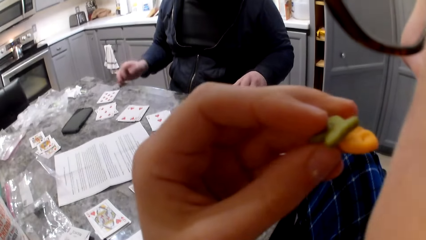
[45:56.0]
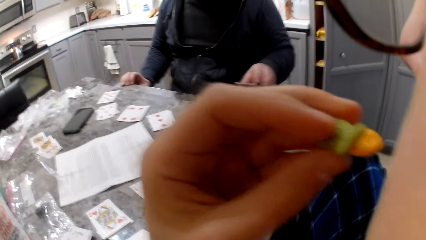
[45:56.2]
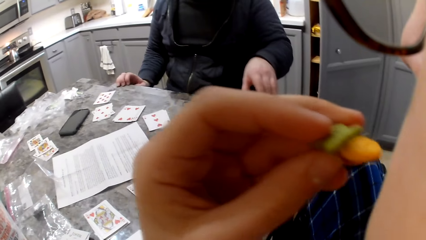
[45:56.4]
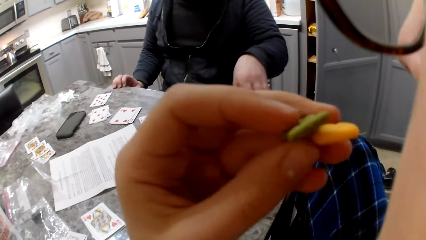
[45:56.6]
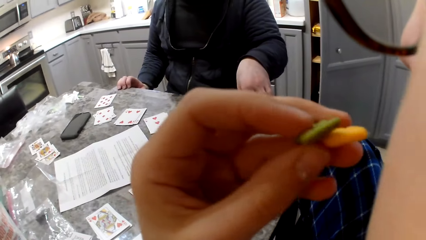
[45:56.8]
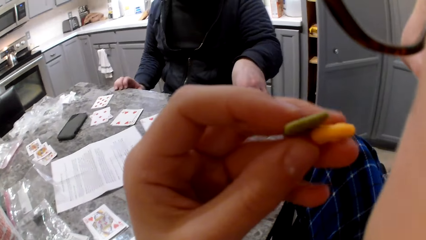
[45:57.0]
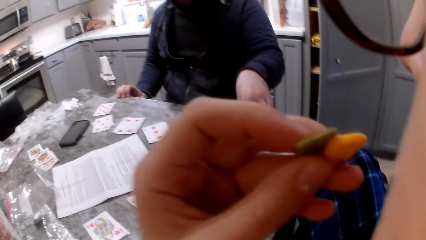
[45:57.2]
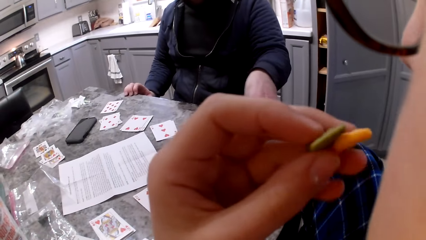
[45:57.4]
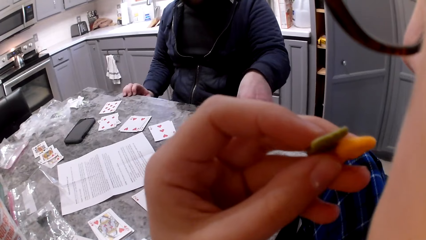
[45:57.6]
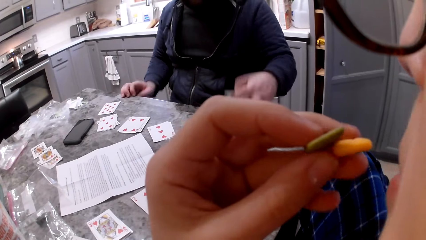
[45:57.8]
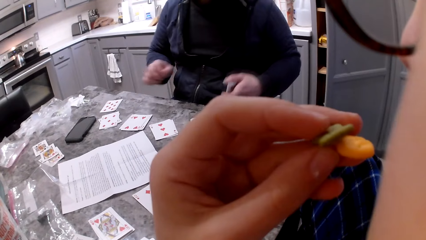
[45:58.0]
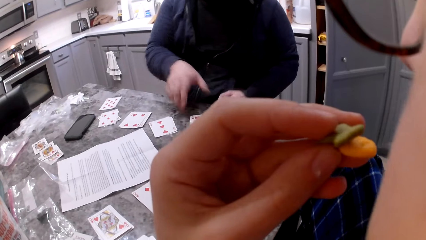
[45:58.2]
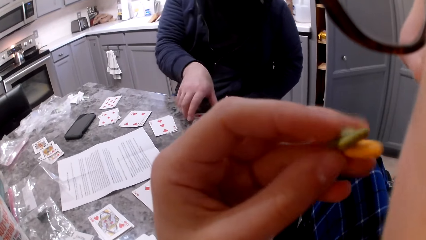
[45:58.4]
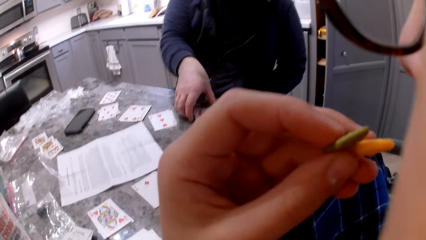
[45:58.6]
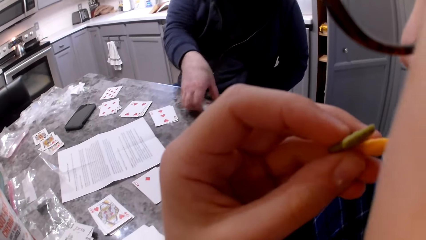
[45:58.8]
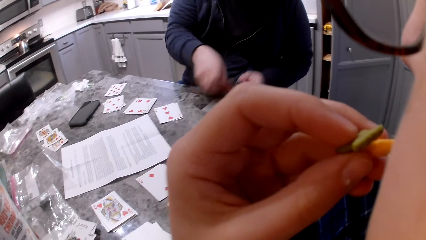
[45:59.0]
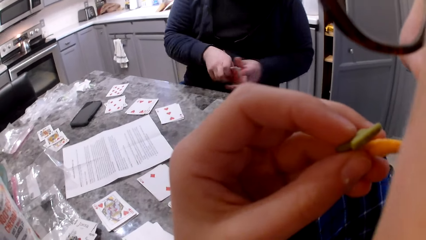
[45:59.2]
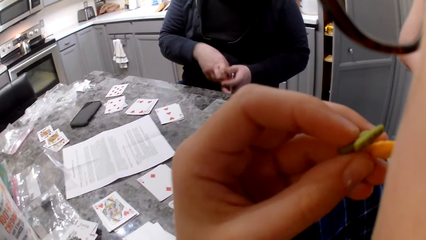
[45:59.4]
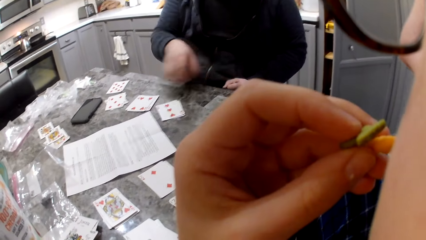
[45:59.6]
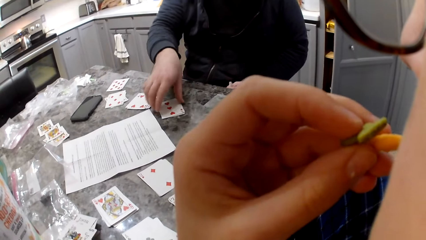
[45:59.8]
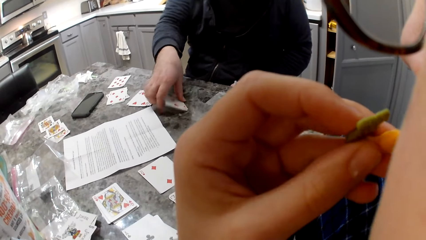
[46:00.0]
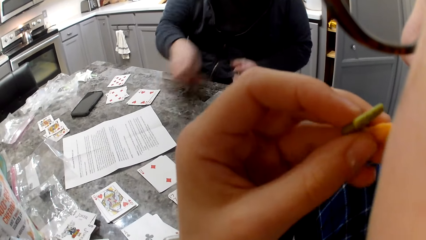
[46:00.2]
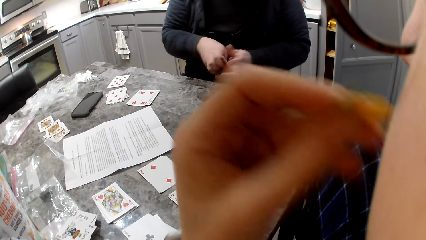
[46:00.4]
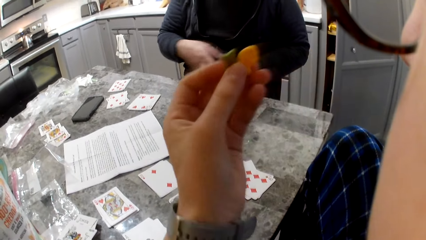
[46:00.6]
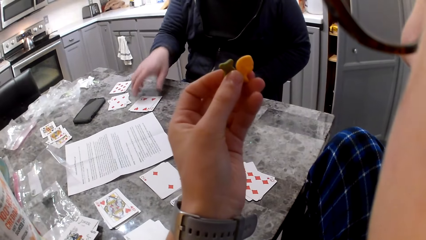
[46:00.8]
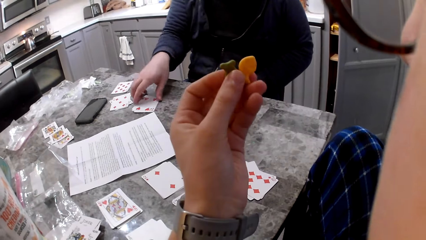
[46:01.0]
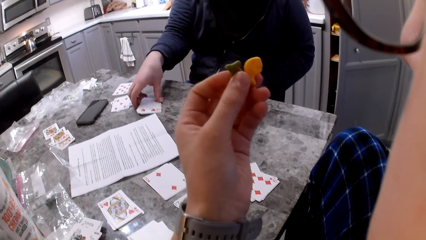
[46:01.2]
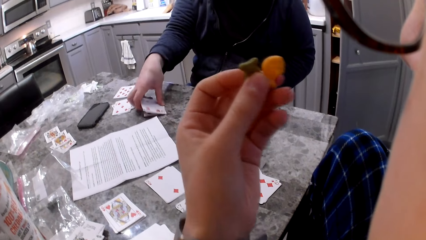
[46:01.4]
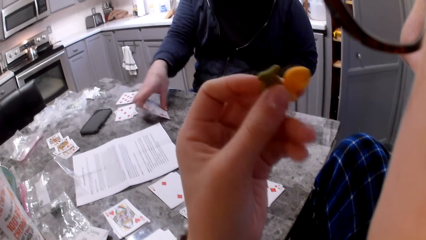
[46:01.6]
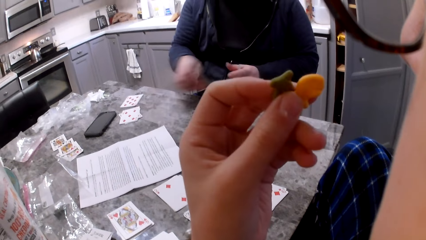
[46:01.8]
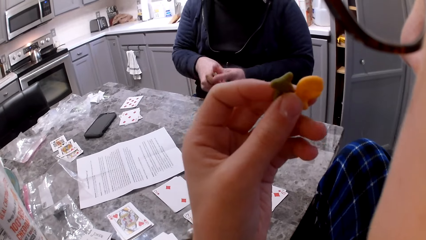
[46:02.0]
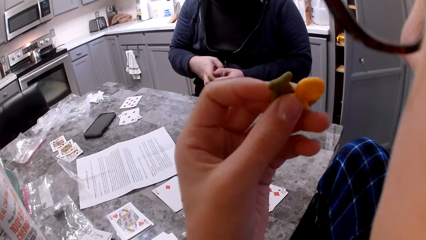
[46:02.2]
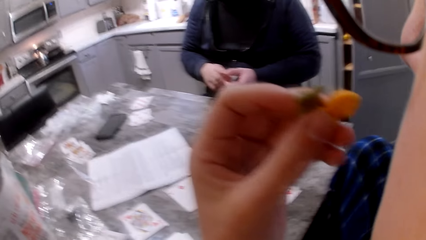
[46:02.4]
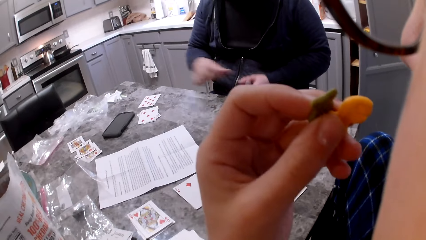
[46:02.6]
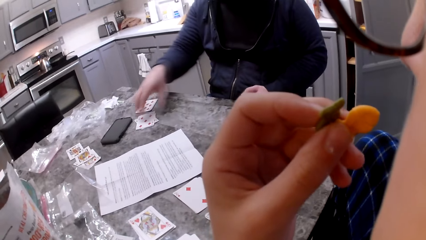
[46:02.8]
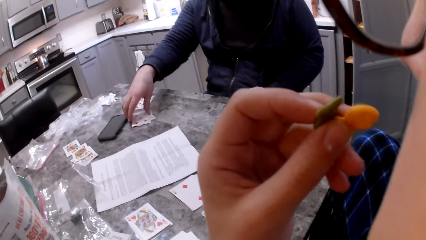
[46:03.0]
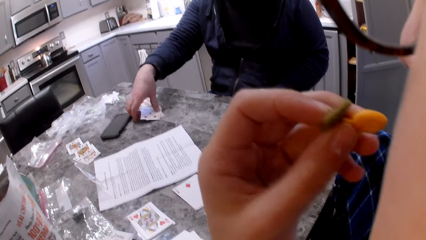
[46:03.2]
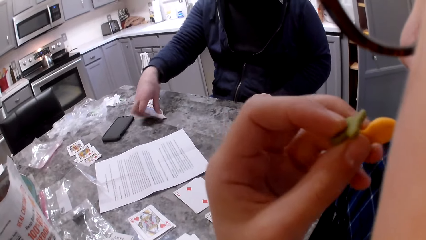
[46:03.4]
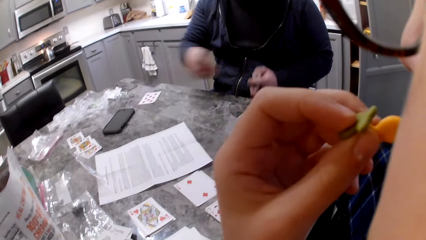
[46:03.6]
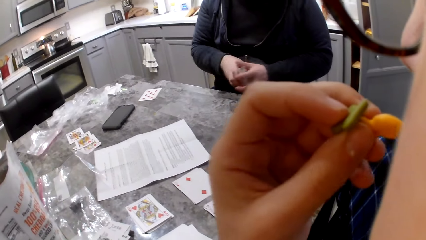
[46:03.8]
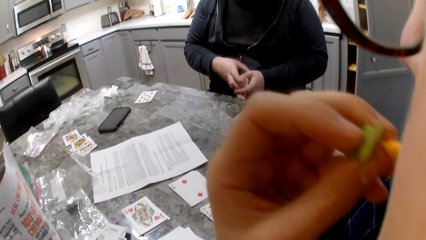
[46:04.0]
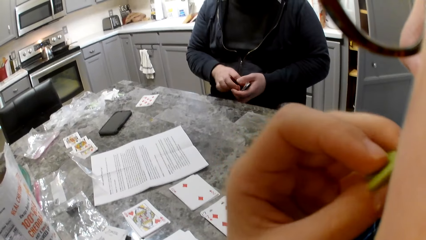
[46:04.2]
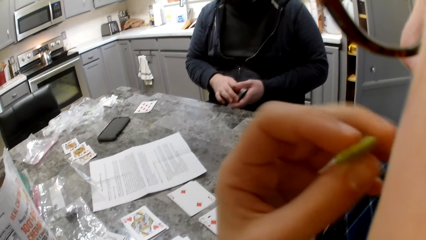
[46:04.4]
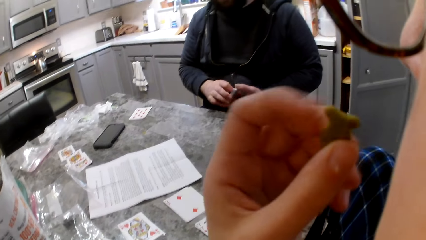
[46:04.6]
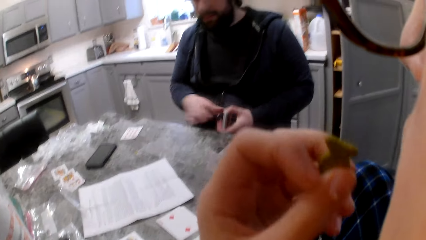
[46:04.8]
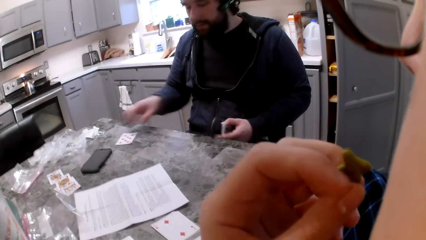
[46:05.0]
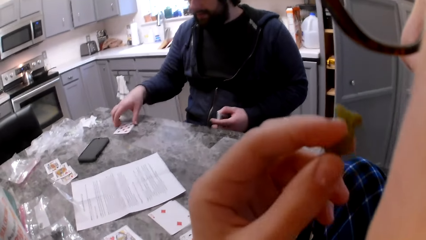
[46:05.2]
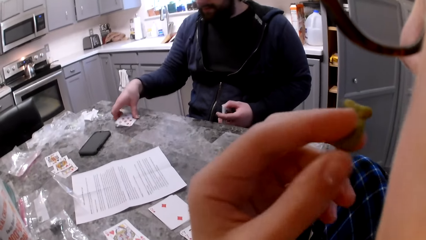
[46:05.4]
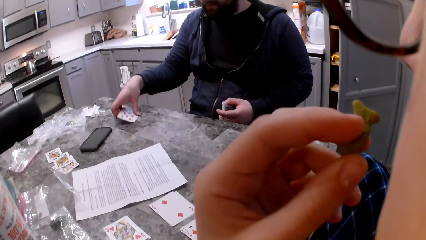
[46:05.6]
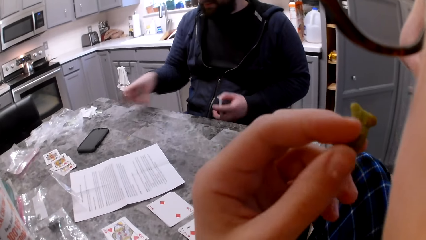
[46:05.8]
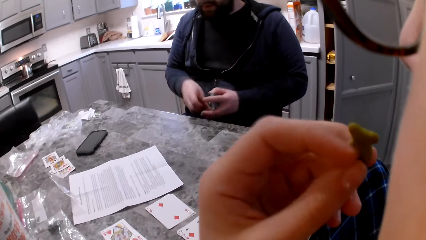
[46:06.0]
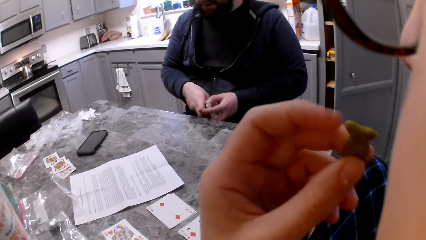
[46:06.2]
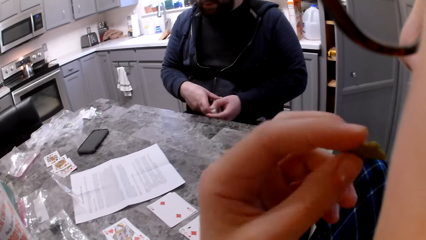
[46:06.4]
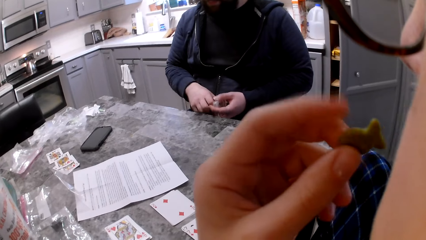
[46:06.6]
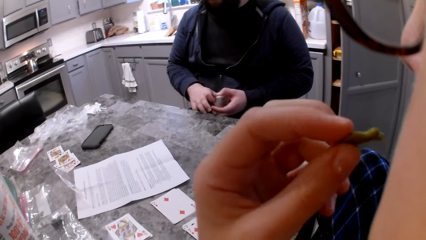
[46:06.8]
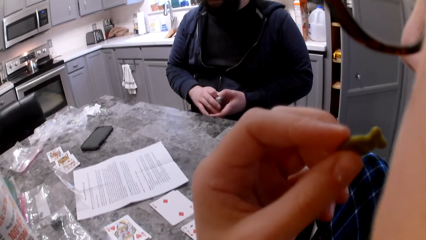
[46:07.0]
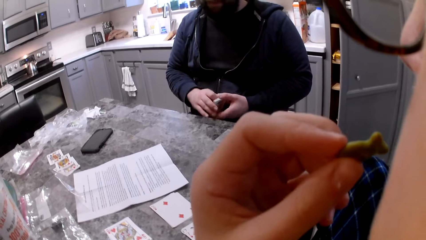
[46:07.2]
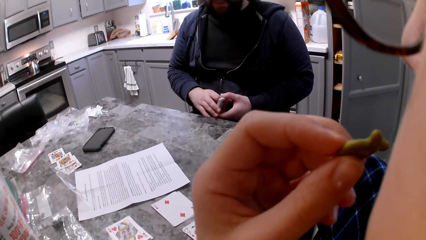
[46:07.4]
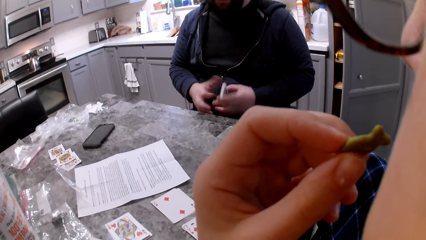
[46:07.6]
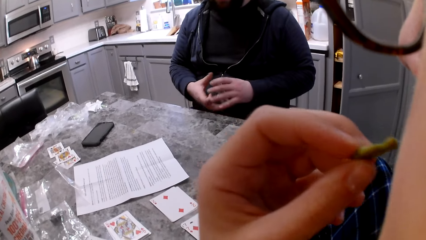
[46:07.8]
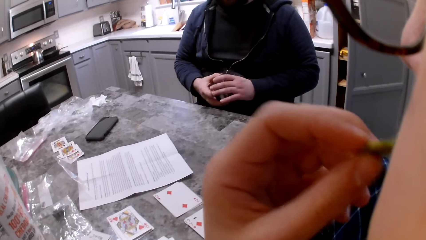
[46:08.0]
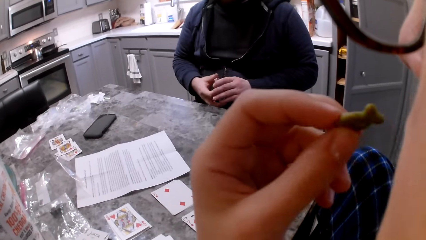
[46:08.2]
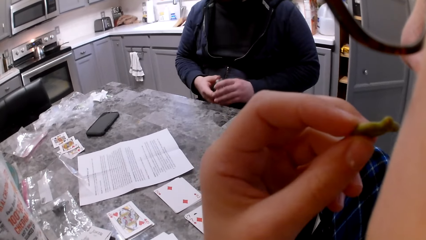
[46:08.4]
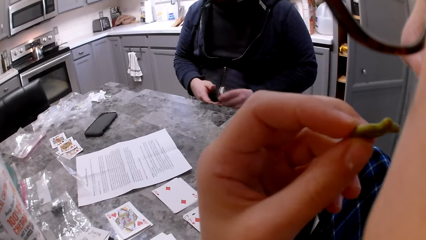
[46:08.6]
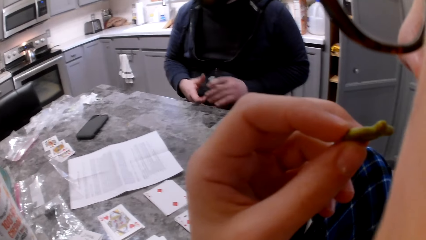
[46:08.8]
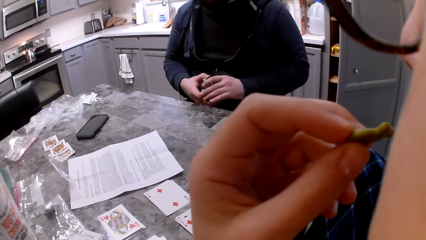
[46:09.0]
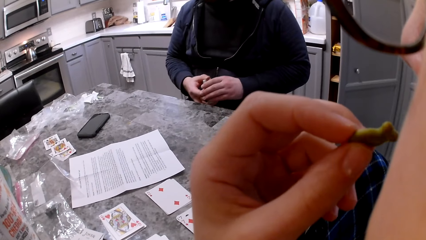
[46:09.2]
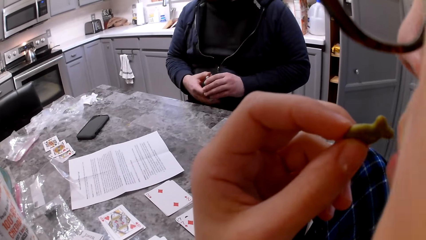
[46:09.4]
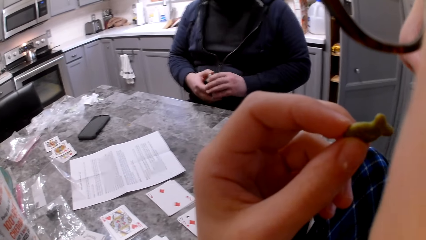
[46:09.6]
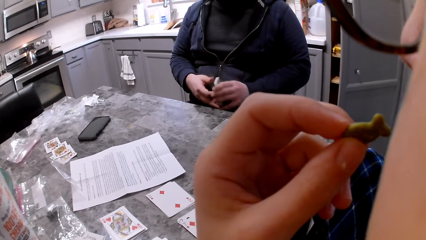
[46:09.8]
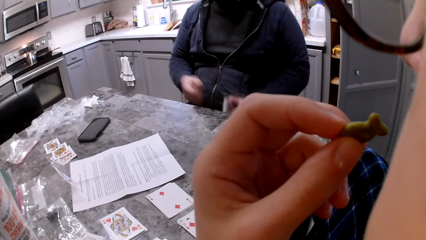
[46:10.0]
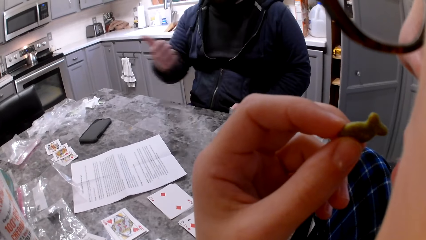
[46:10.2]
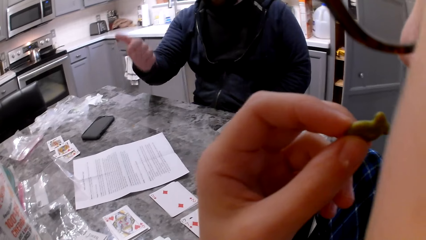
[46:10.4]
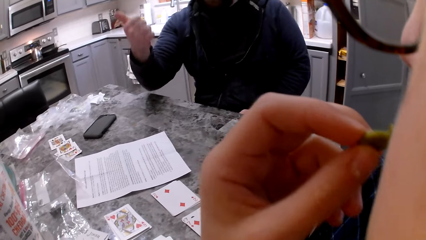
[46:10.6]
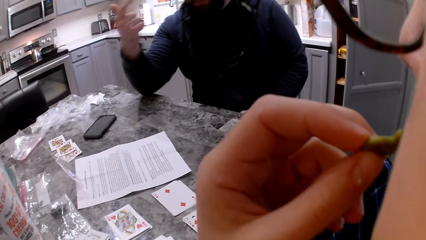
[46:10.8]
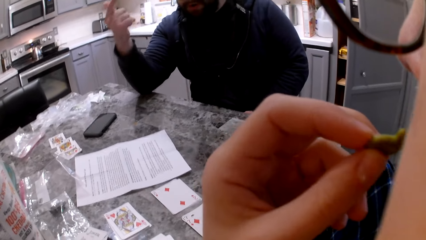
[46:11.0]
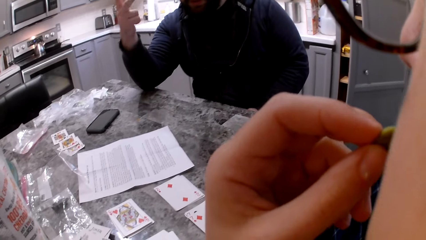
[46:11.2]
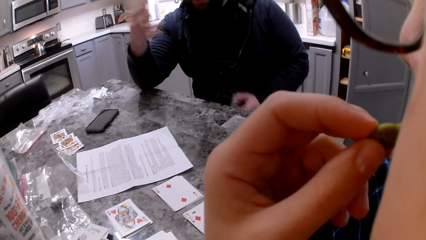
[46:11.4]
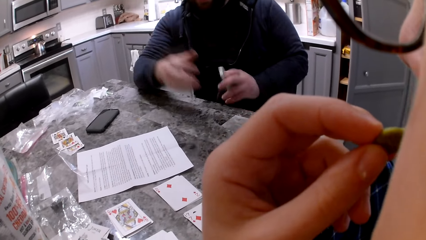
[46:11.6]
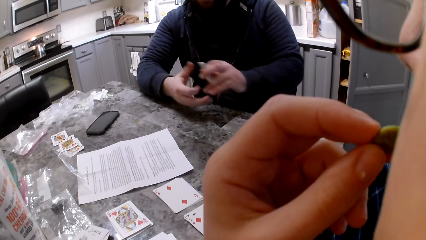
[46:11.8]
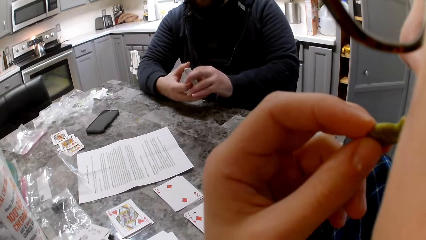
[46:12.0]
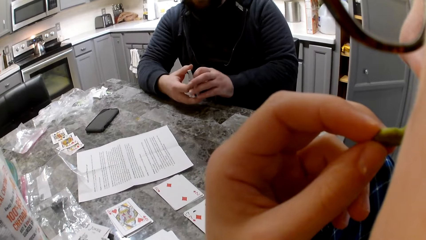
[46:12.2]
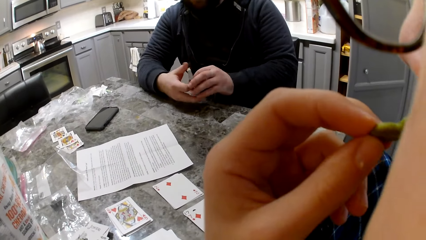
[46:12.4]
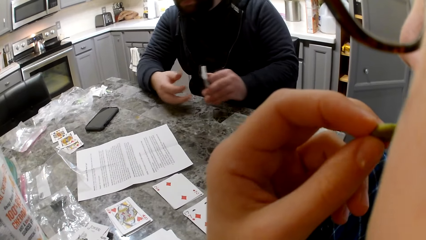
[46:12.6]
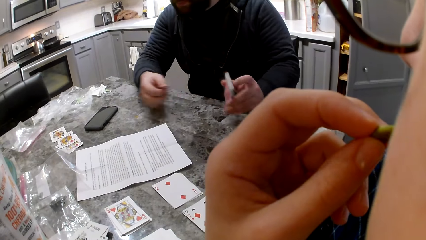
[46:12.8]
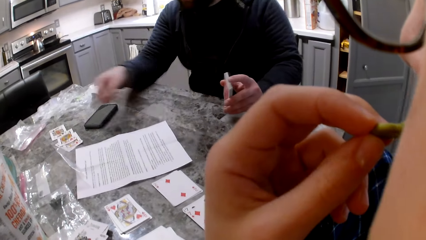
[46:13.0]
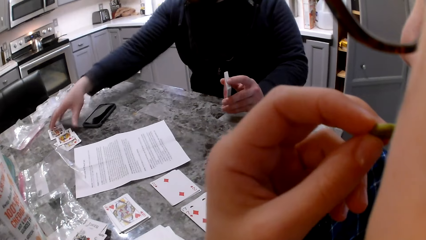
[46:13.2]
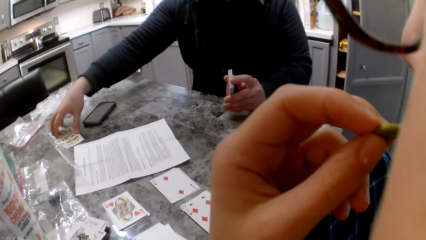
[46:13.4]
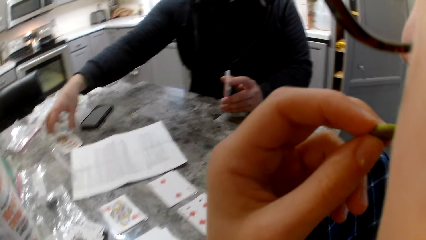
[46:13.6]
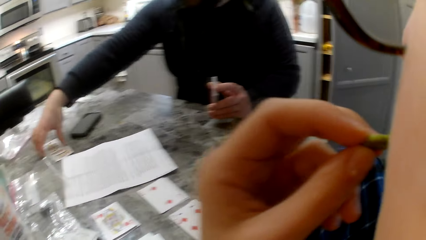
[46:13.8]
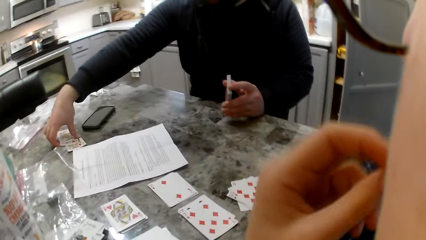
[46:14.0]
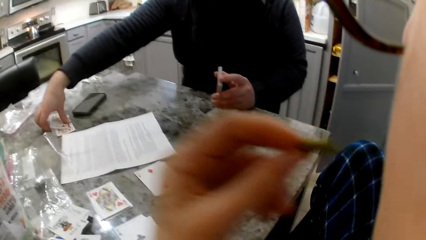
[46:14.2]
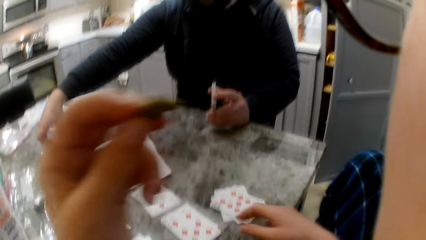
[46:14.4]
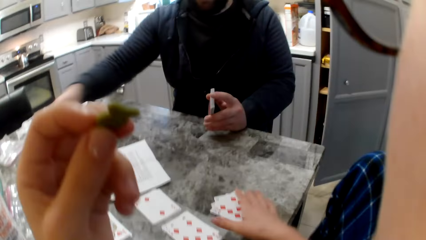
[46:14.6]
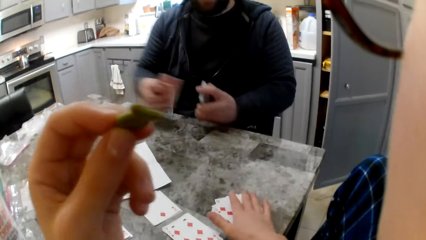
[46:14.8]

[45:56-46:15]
A man moves his hands and puts his hands on the table. He picks up a card from the table and puts the cards in his left hand. He picks up a card from the table and puts the cards in his left hand. He picks up a card from the table and puts the cards in his left hand. He picks up a card from the table and puts the cards in his left hand. He picks up a card from the table and puts the cards in his left hand. He moves his hand, holds the cards with both hands, and picks up a card from the table.
